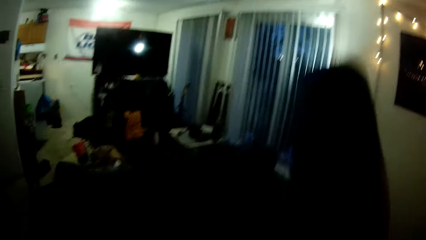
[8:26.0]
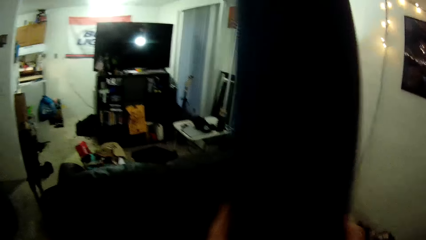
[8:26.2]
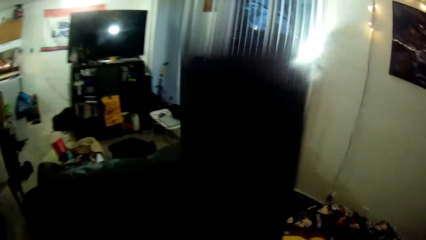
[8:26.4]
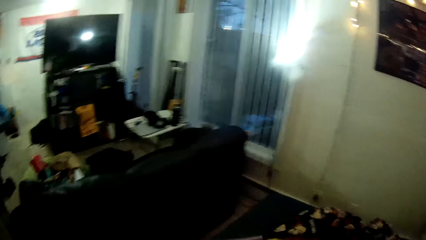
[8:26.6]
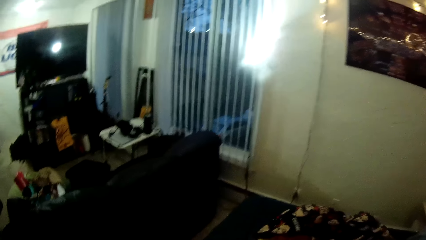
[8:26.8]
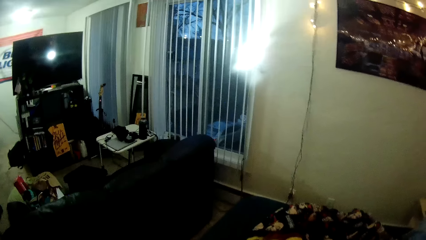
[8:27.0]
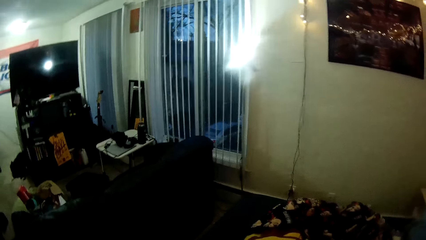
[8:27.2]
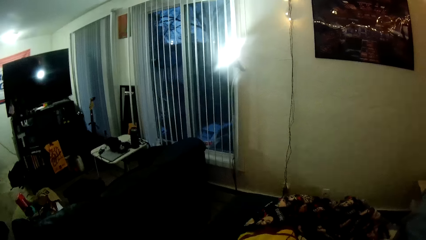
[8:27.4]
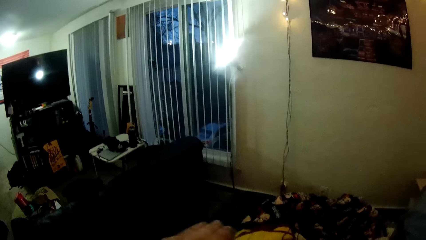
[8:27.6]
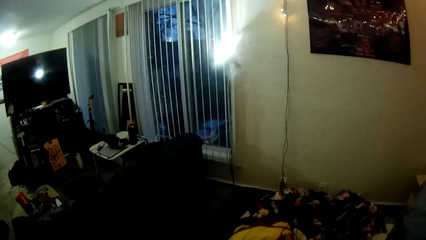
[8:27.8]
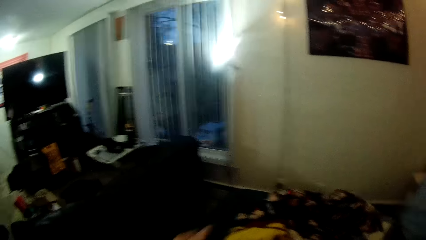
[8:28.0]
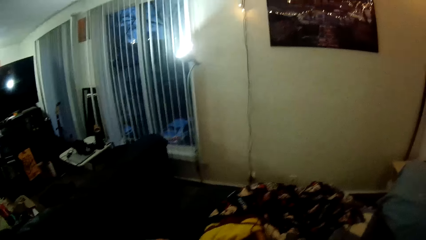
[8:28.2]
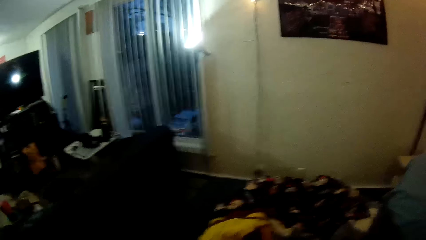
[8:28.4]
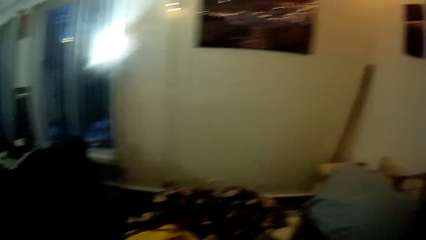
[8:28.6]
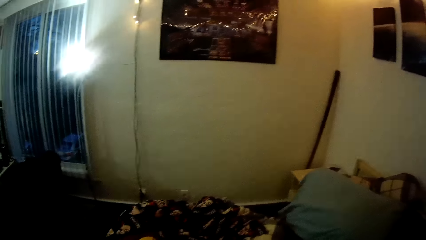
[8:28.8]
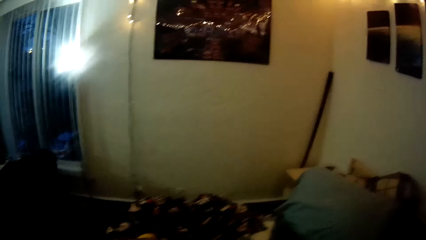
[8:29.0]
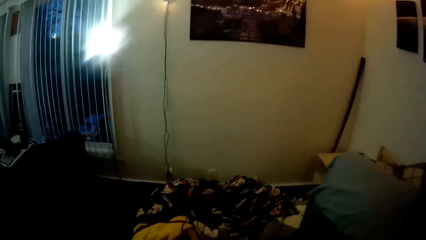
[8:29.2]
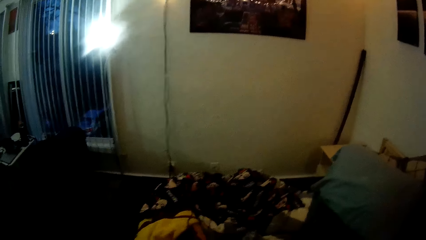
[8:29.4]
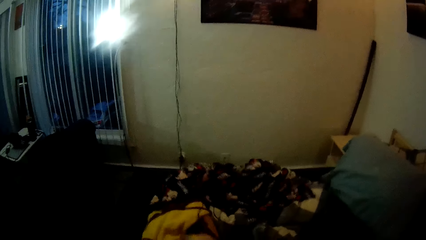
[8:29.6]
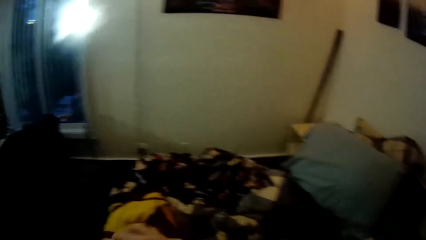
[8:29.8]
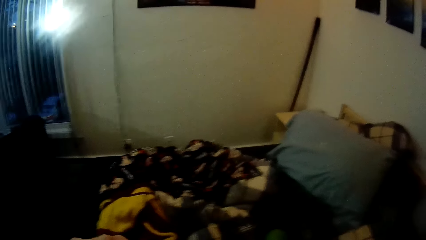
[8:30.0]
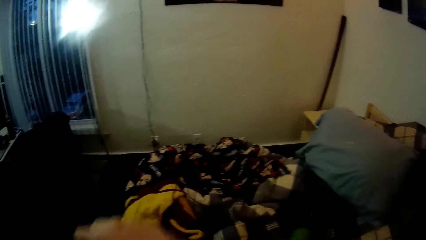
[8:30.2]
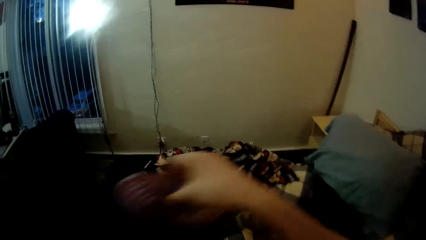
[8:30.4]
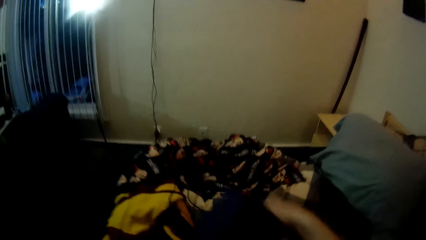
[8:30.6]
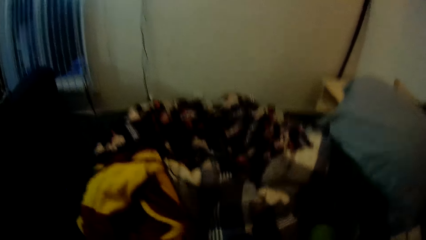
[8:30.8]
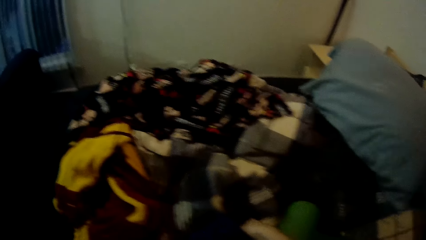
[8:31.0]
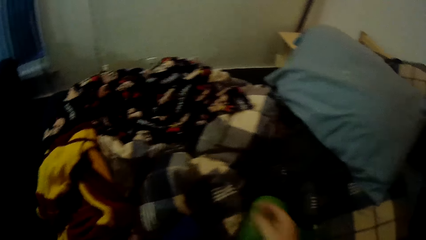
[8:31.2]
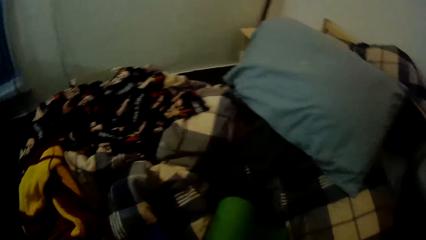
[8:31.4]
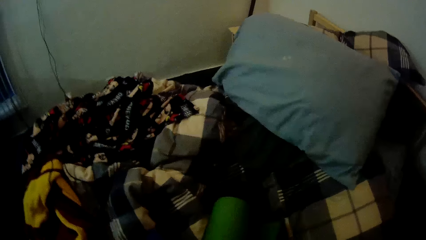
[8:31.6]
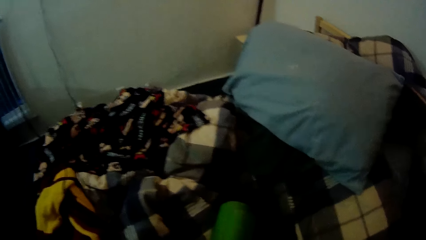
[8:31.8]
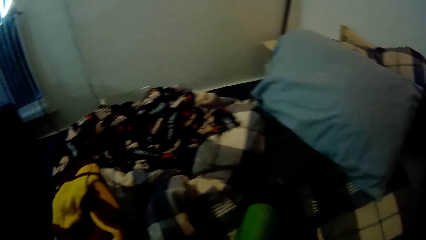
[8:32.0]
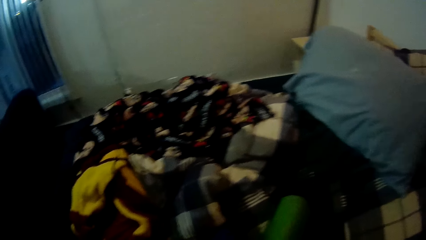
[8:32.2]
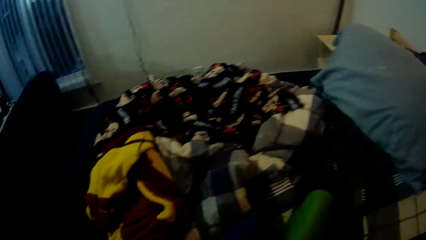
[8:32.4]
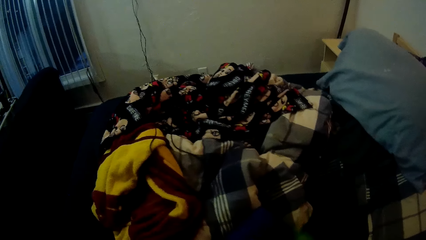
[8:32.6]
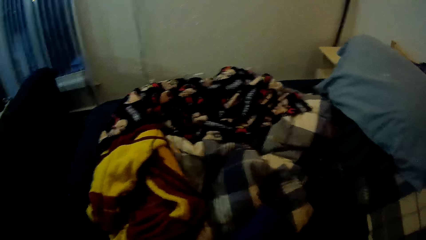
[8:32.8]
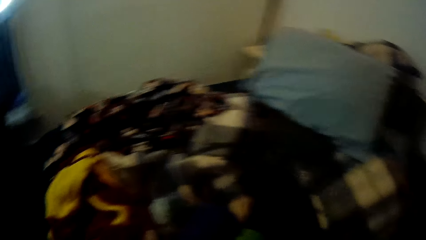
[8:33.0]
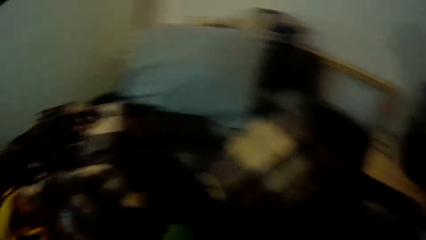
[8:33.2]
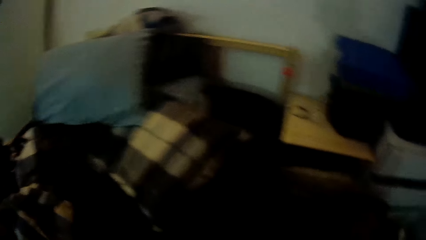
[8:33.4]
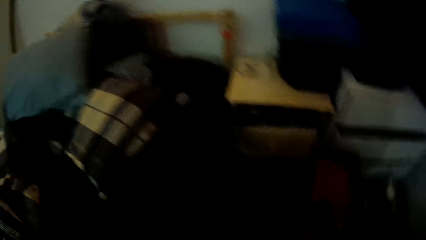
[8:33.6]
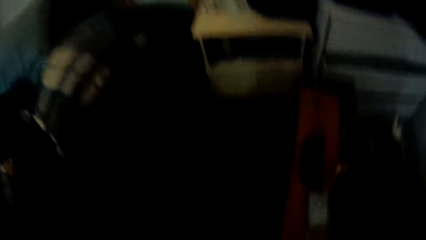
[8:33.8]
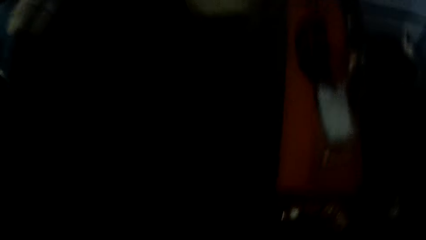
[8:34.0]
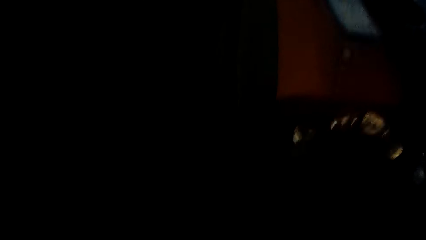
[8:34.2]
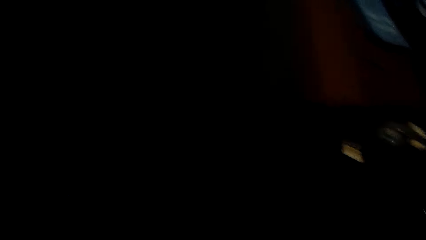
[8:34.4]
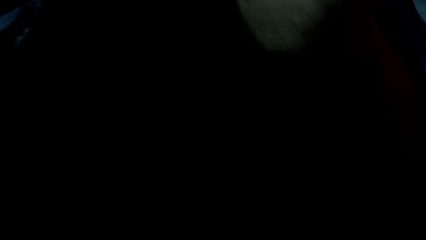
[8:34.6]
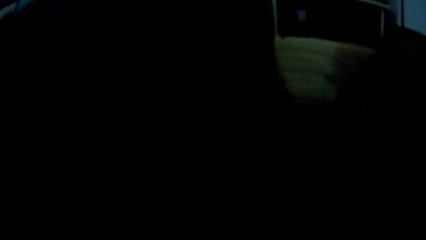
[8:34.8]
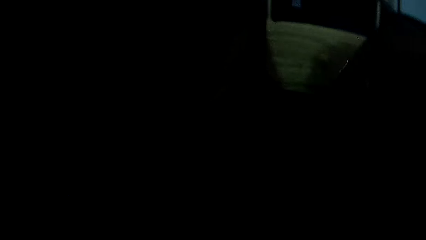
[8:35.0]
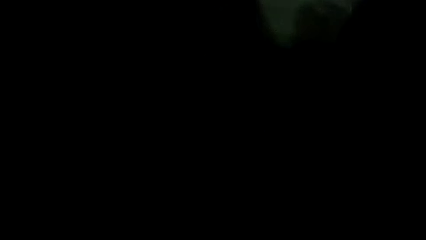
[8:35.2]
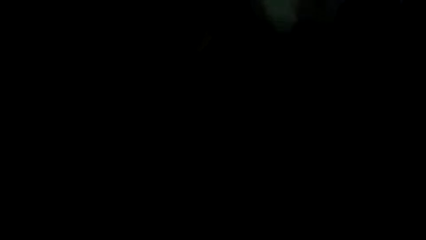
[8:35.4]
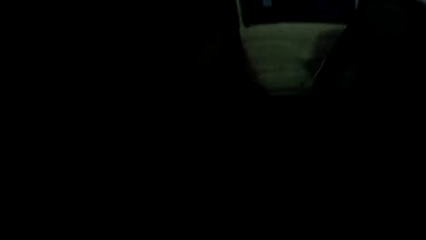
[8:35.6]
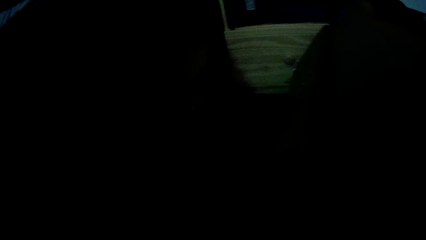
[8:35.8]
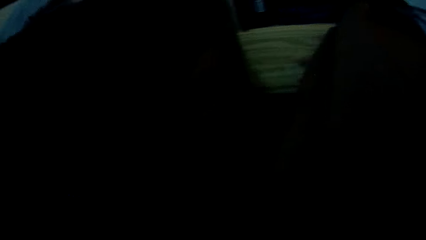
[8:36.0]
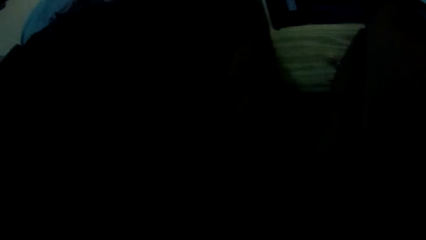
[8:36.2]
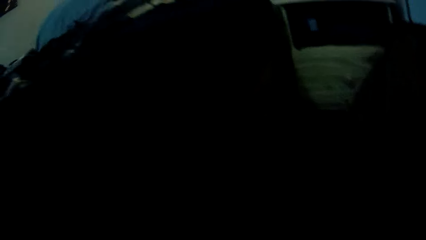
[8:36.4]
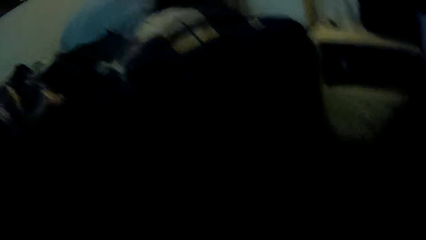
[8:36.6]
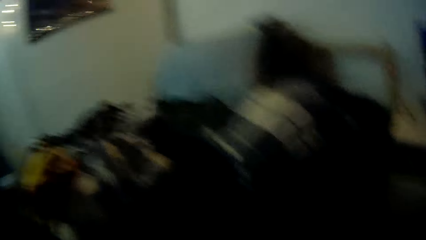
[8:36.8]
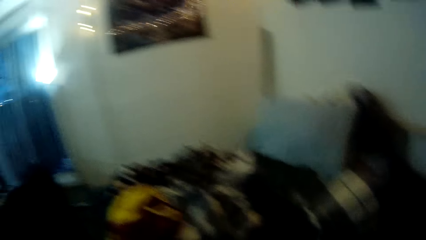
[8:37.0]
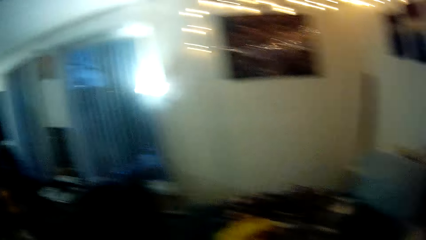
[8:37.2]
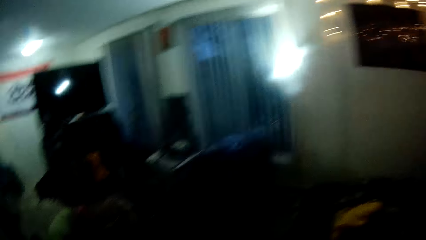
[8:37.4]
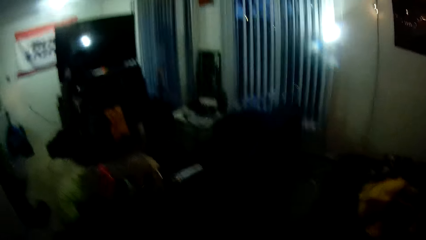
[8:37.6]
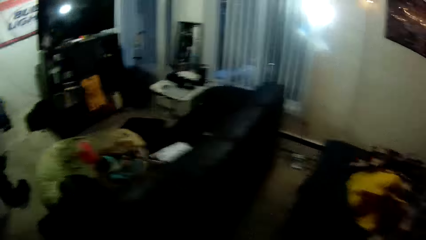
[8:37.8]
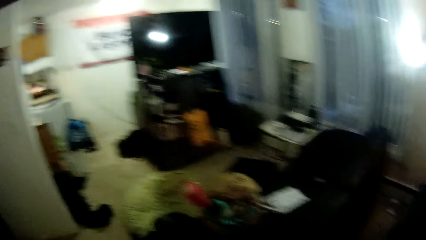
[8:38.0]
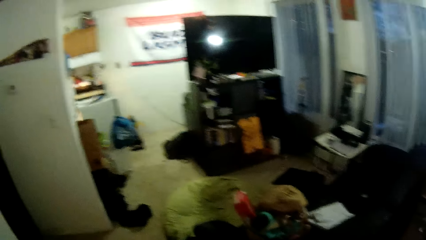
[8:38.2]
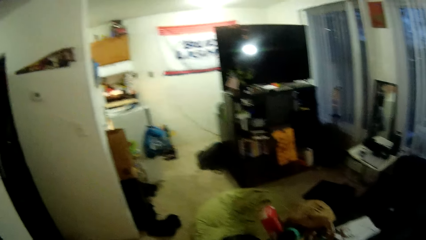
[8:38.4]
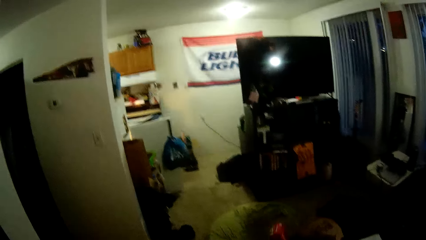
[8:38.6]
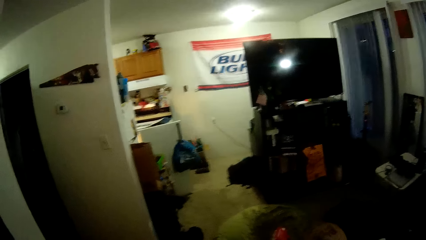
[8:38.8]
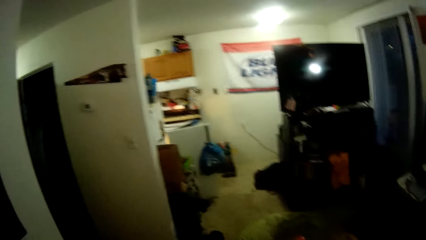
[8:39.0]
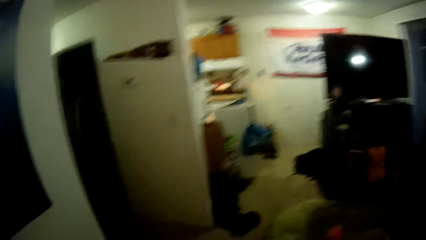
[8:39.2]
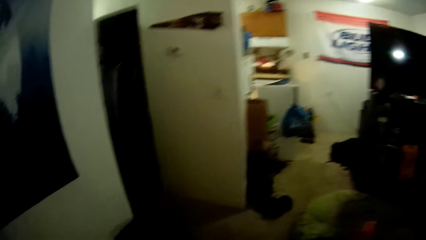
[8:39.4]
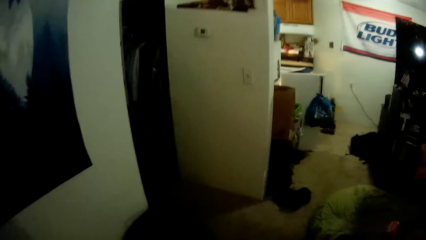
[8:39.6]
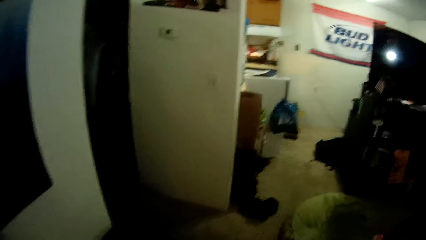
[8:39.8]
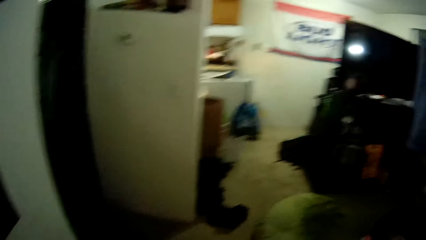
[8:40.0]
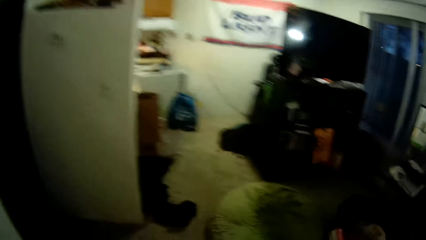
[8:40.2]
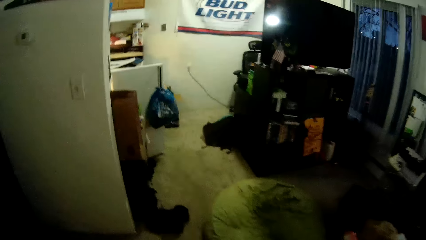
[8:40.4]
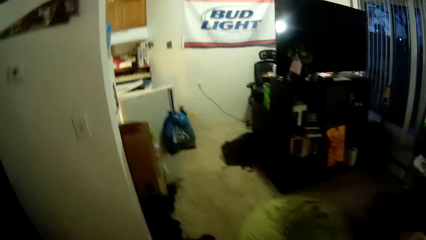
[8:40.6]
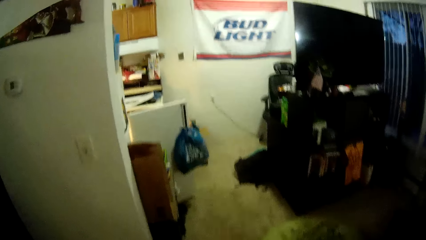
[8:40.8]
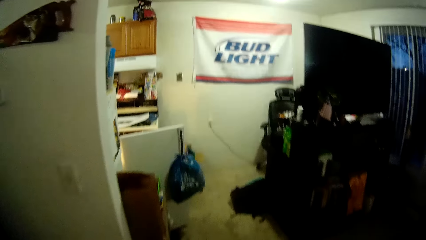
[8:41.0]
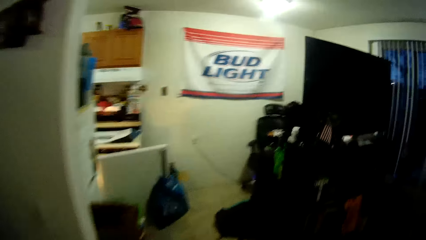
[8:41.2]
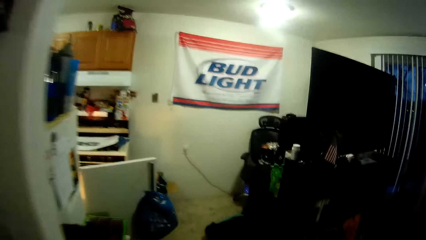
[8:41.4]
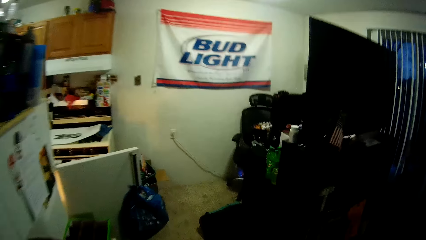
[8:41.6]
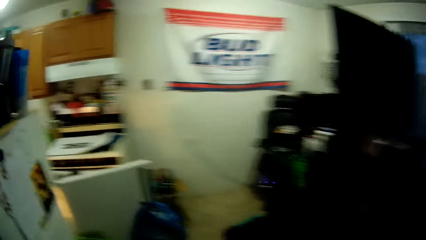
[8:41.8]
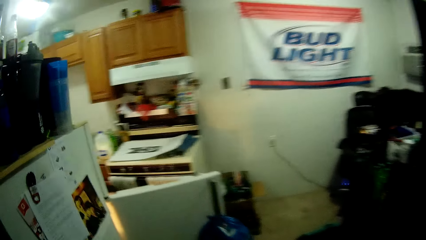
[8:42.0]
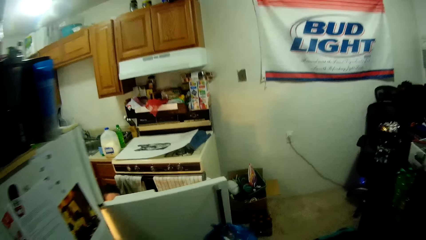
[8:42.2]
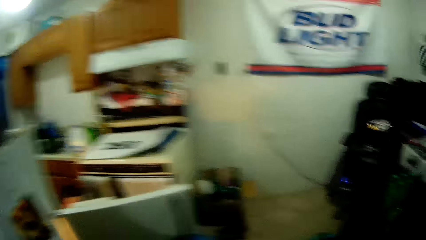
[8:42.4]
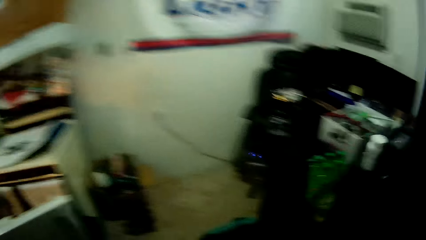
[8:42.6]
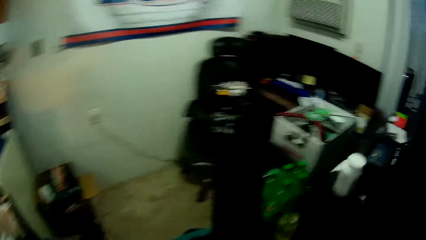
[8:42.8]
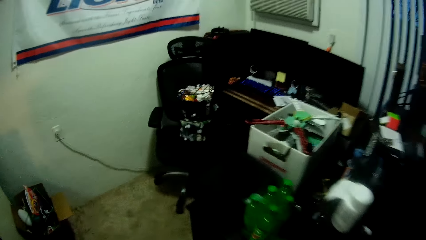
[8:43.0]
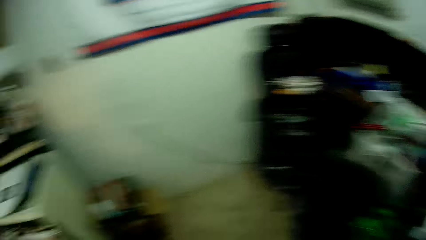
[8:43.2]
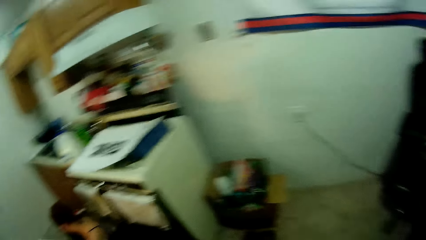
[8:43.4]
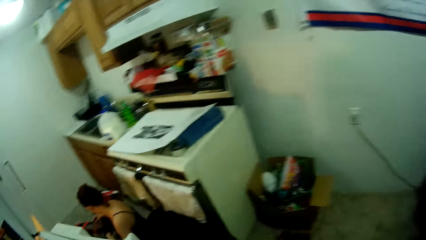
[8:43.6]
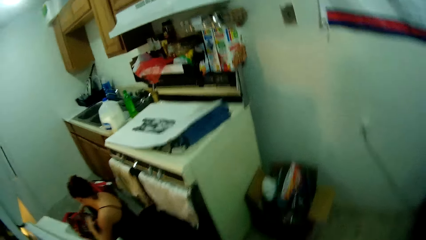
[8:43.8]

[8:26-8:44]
The camera wearer folds something. They do something. They walk to the kitchen. They walk around the room.
